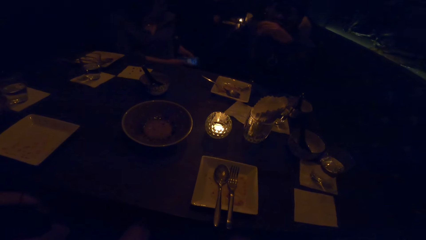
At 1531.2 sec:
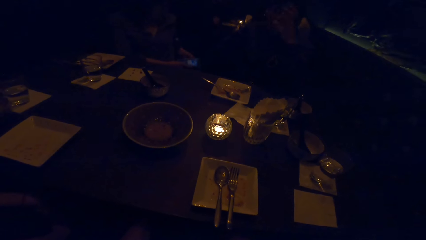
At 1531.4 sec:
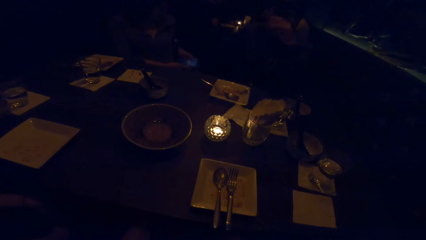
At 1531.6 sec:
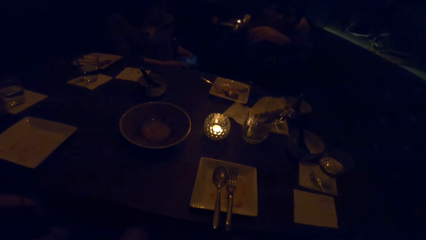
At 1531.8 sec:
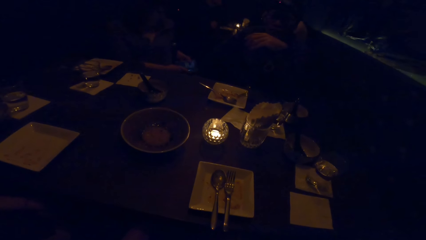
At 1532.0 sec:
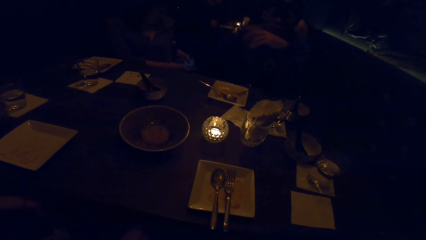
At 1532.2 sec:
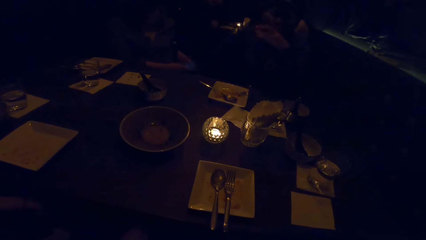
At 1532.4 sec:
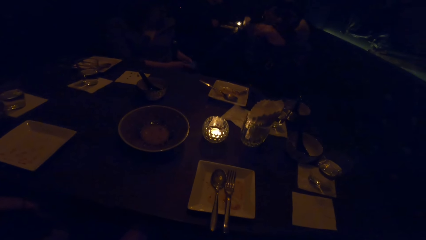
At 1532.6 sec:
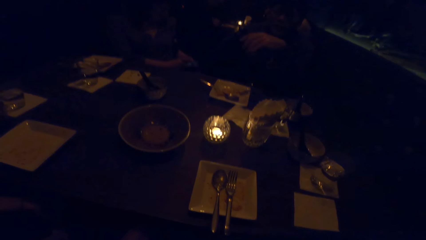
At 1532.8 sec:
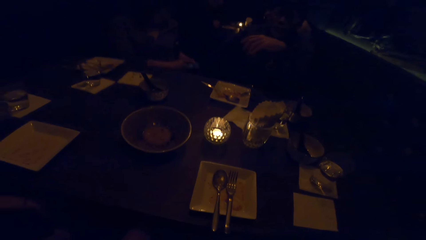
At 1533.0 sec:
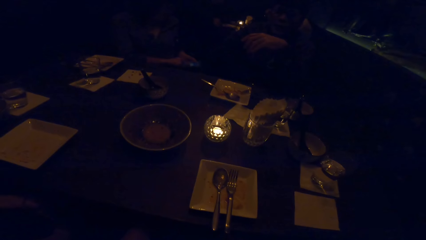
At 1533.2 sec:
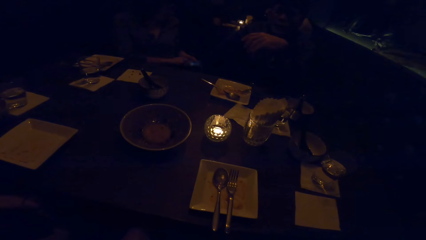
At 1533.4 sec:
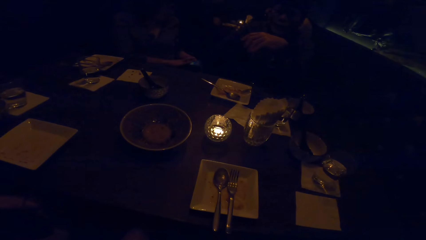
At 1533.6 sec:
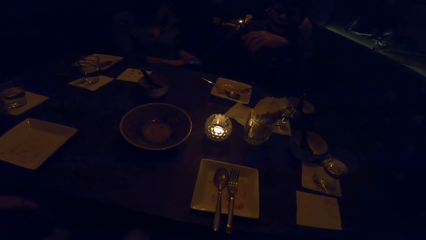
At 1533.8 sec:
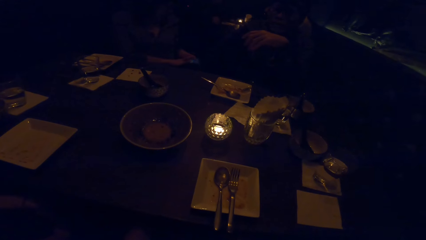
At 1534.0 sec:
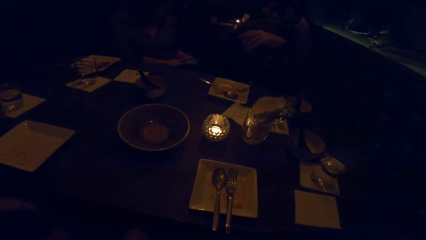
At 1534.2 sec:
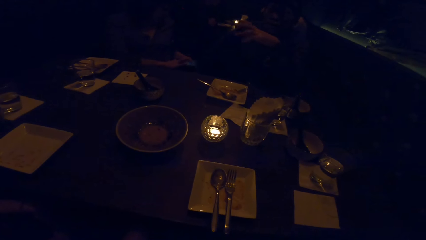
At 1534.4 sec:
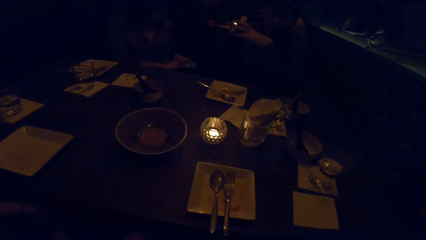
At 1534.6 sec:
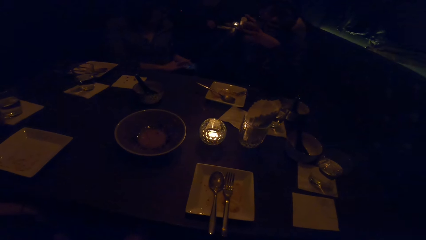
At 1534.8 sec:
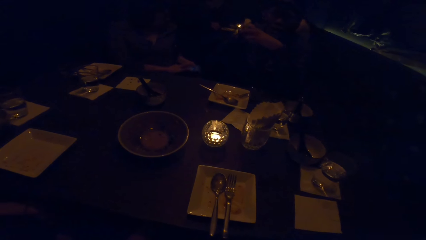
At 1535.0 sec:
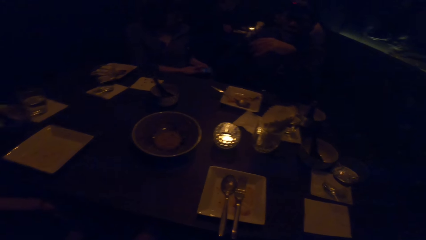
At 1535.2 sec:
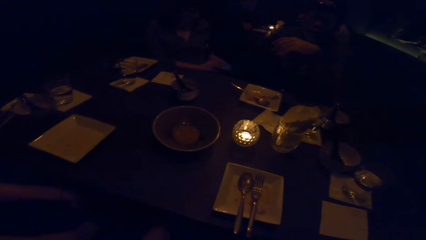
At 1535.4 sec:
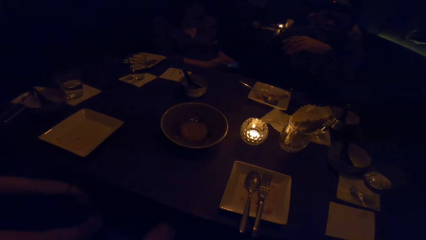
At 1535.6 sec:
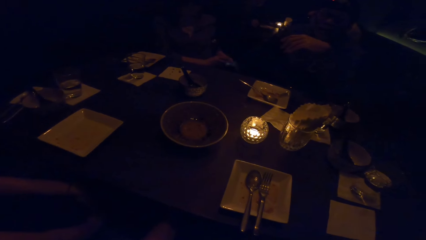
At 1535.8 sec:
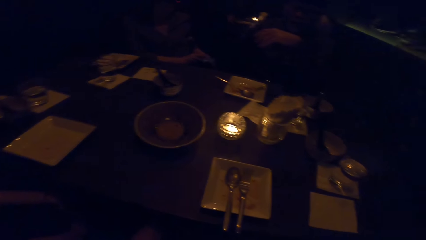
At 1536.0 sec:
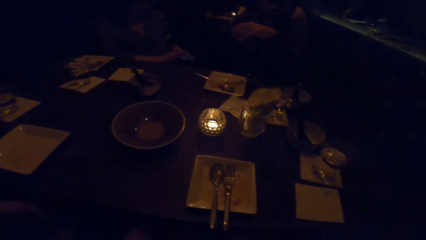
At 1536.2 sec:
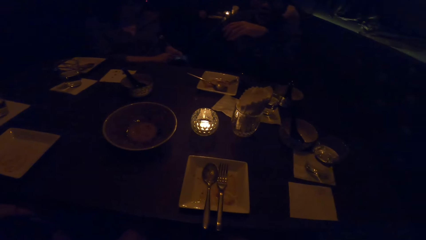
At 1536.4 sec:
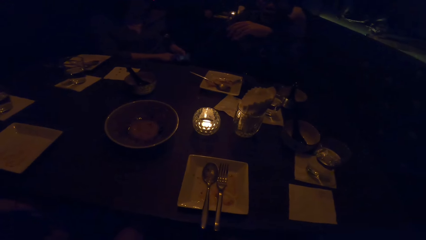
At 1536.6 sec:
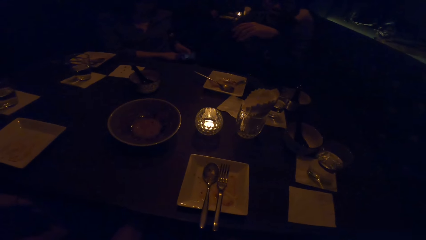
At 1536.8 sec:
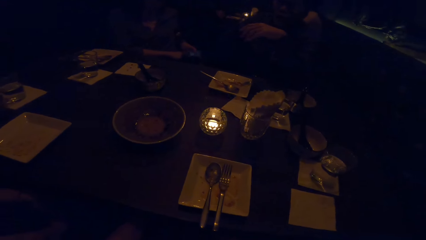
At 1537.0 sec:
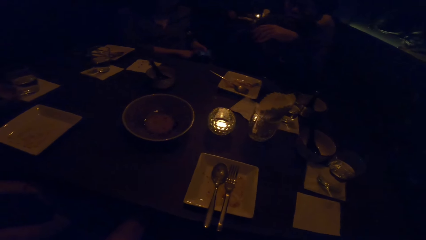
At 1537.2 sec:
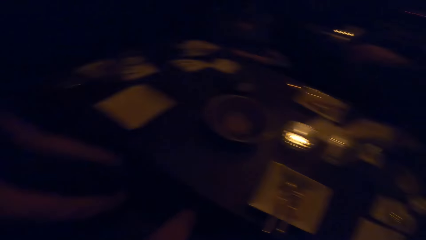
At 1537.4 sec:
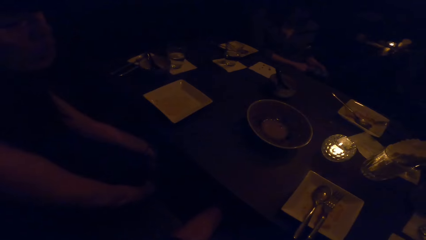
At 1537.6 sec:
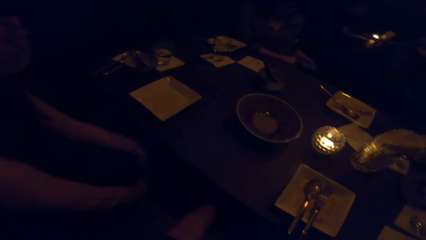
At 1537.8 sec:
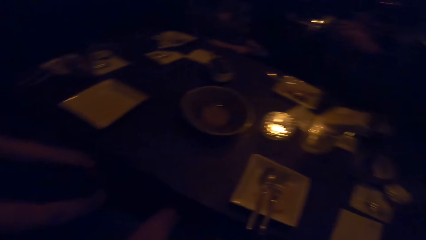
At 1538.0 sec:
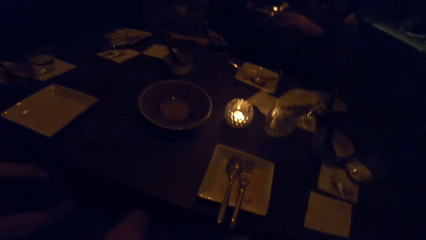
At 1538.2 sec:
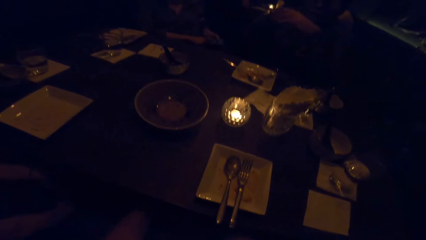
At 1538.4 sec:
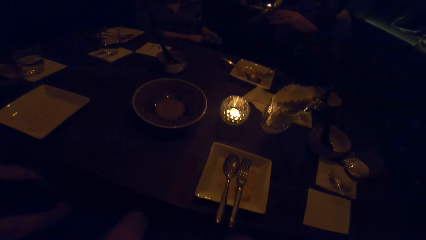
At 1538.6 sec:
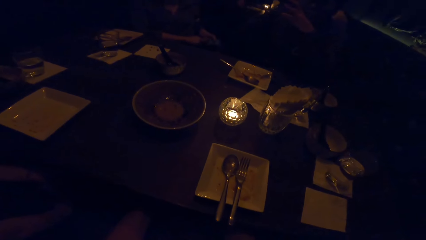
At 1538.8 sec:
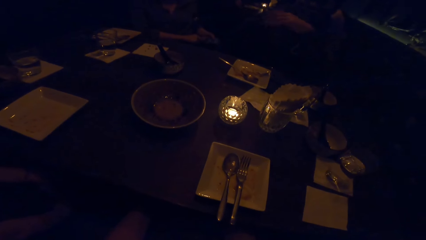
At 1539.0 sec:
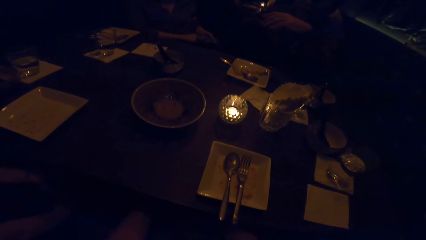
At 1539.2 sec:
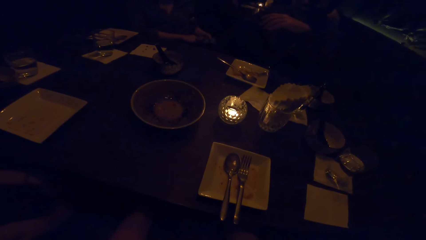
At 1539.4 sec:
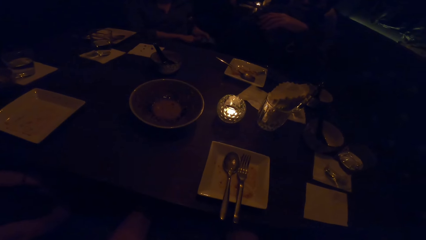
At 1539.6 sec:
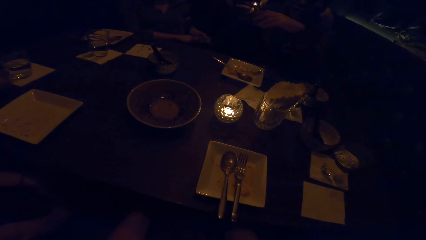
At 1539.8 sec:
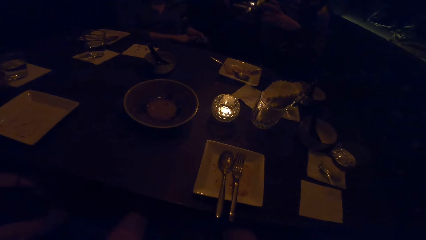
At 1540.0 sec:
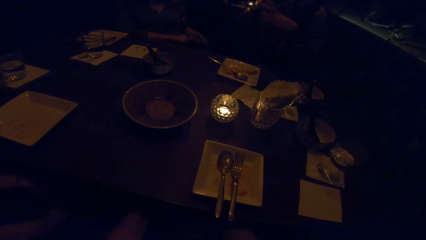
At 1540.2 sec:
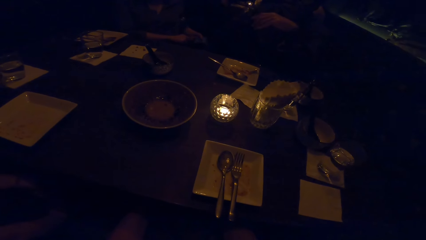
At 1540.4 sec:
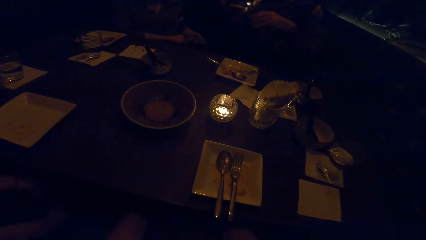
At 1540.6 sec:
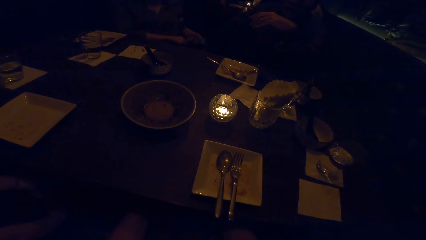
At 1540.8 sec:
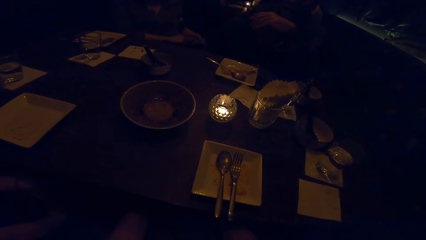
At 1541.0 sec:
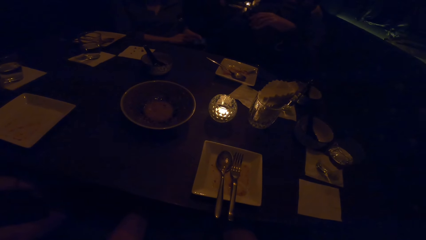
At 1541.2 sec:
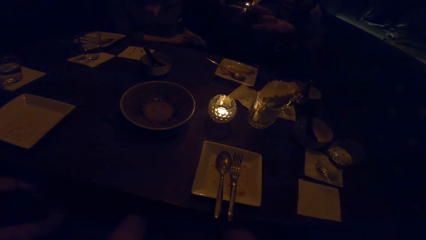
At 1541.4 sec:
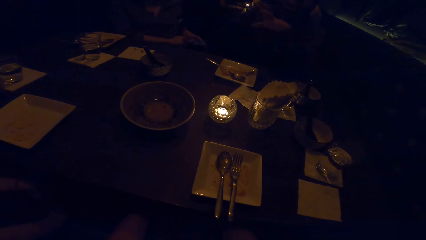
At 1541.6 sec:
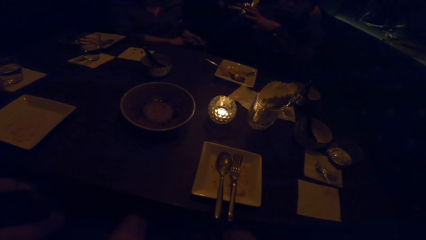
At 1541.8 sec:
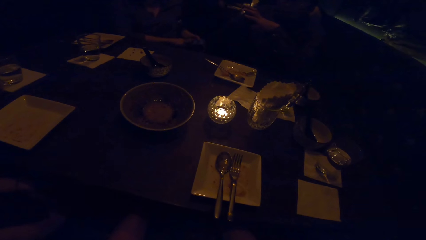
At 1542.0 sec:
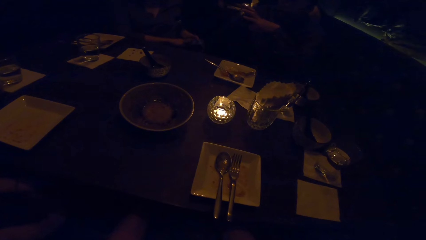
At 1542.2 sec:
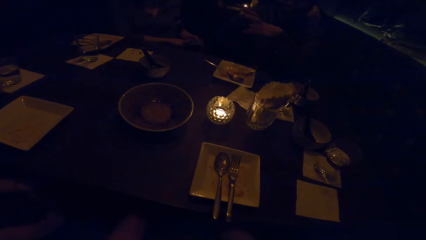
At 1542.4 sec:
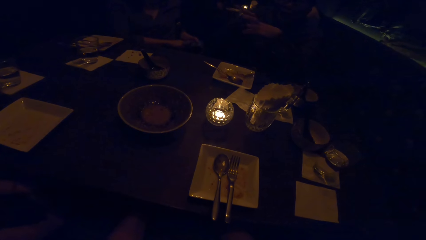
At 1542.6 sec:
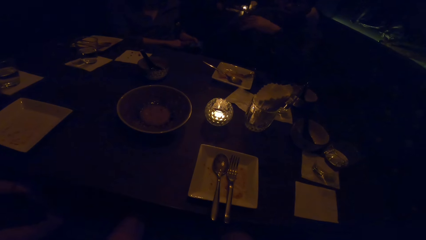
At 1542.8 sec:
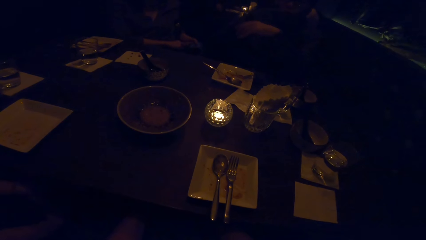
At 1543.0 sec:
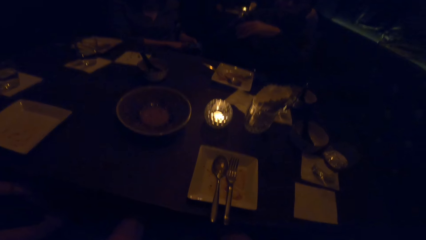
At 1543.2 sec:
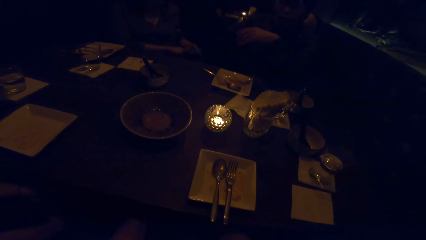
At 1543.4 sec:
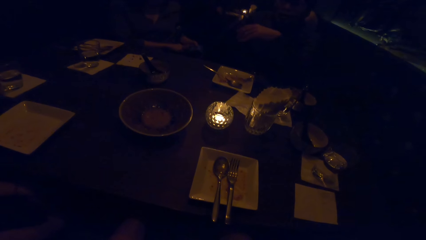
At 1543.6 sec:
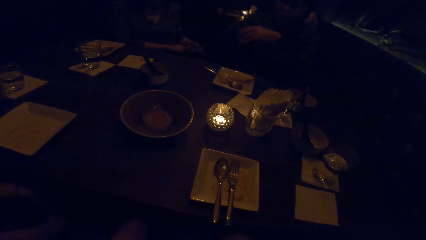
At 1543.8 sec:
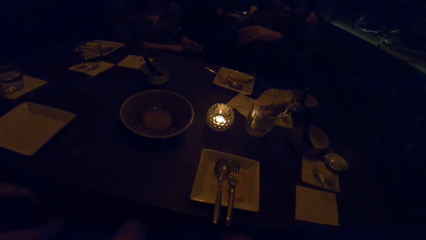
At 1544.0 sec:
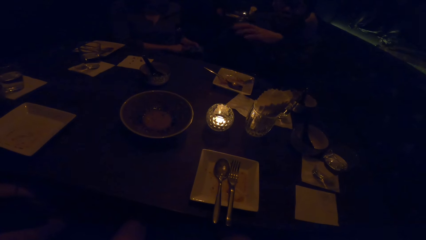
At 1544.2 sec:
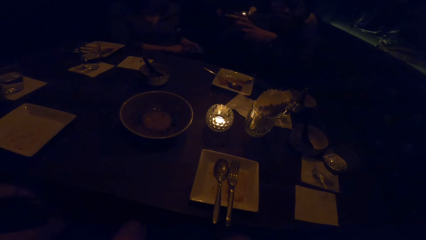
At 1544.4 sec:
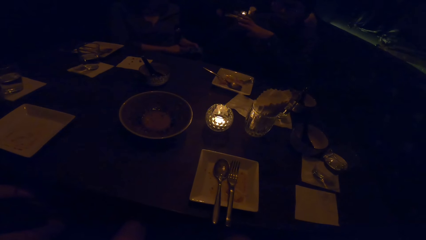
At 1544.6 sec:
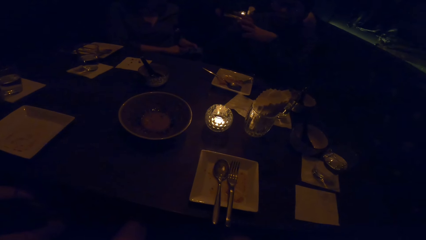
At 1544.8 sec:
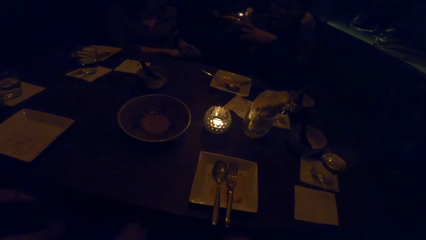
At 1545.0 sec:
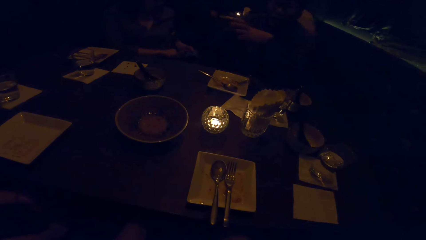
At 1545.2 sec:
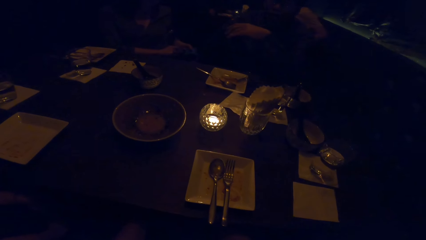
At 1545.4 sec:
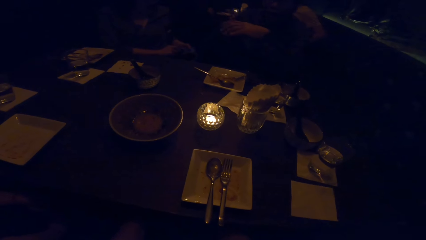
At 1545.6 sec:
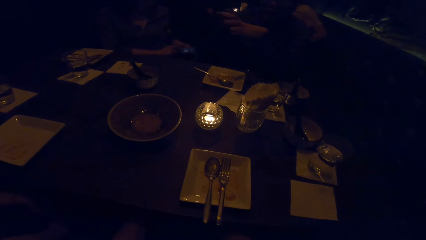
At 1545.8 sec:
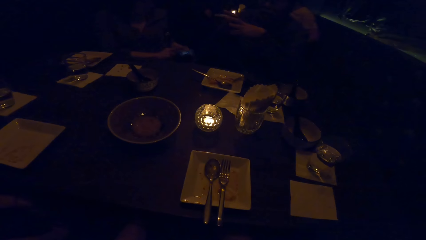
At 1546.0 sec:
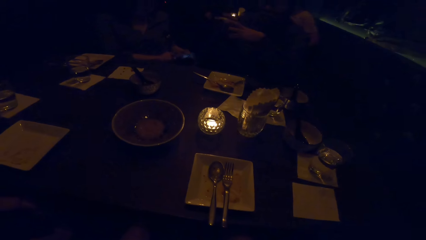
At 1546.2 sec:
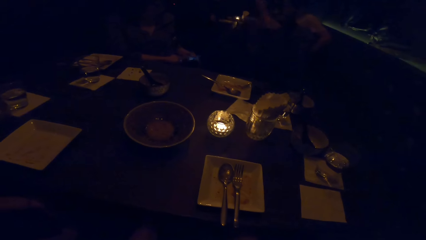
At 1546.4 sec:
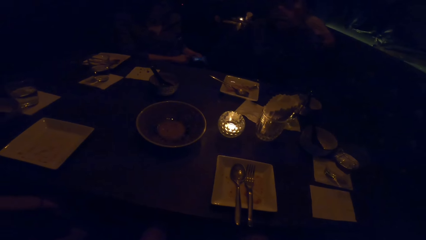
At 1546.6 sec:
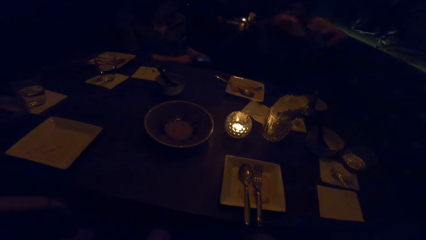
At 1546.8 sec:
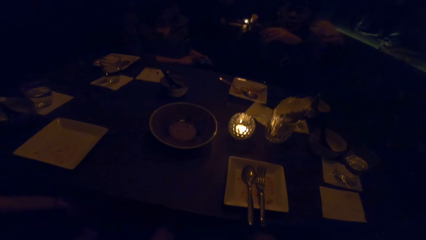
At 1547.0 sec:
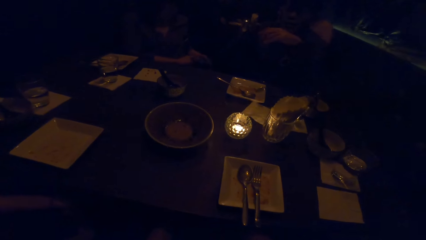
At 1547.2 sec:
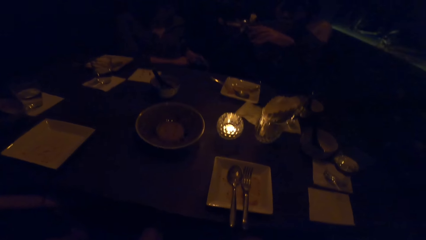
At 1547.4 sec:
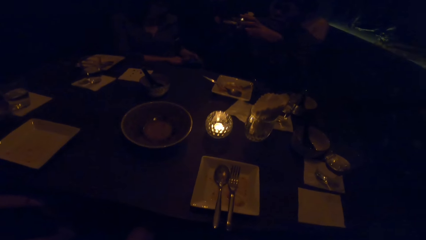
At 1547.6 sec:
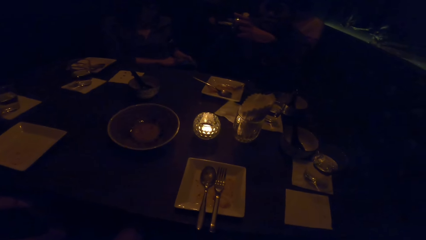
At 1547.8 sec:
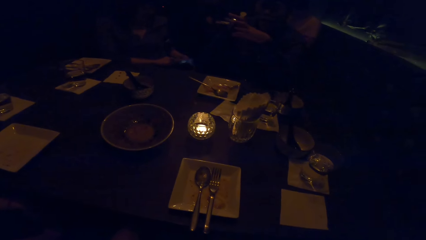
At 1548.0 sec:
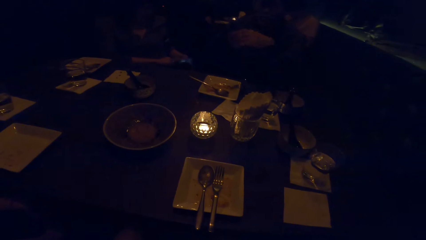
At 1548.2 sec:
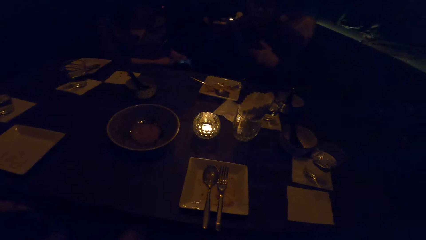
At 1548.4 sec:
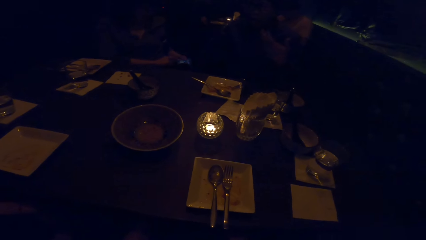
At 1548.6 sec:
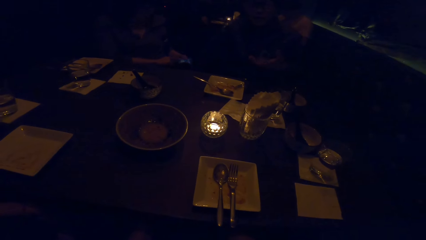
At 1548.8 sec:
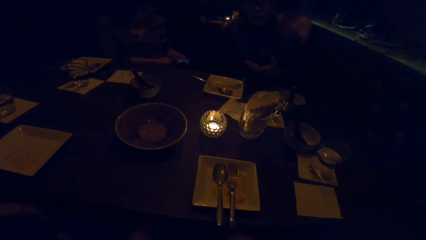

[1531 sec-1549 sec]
A person holds a phone with both hands. The camera wearer looks sideways. Another person gestures with the left hand.
